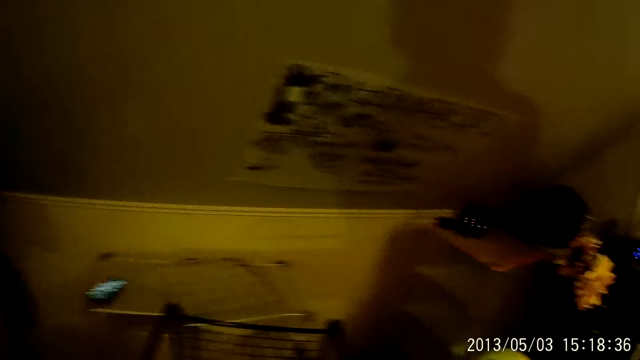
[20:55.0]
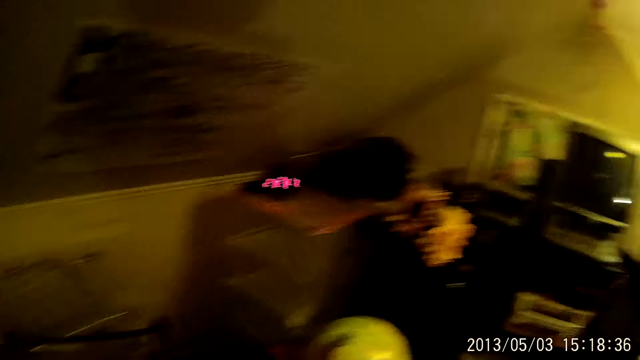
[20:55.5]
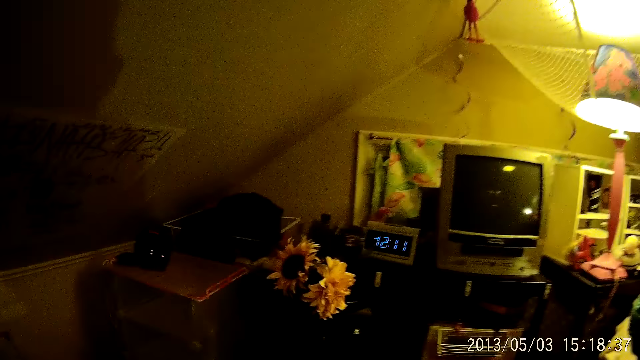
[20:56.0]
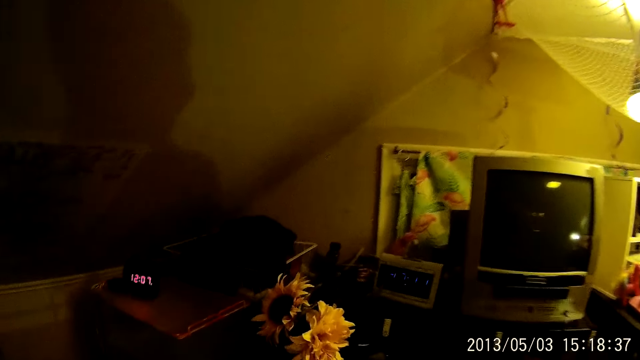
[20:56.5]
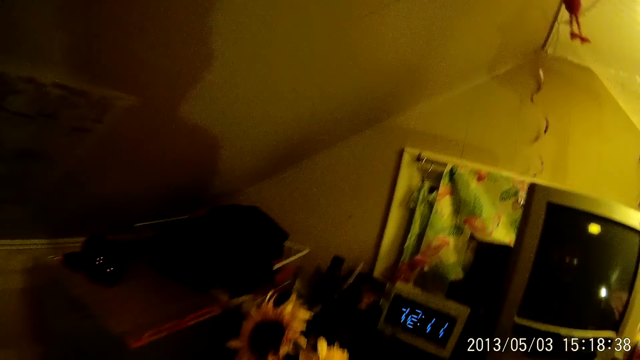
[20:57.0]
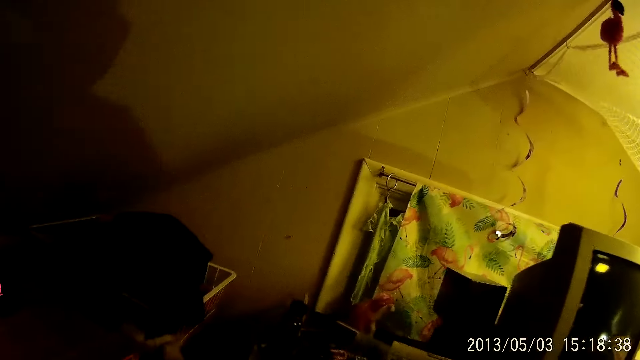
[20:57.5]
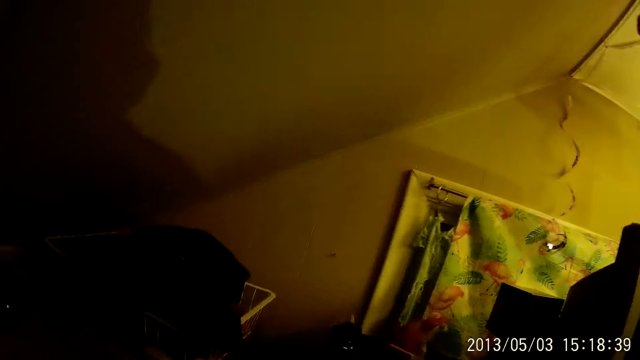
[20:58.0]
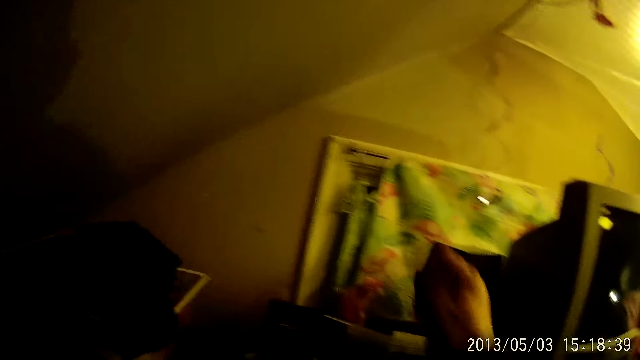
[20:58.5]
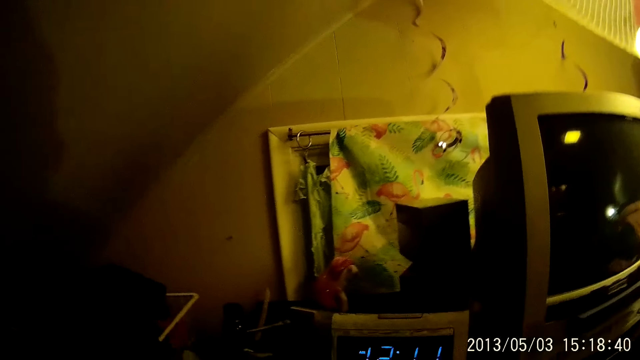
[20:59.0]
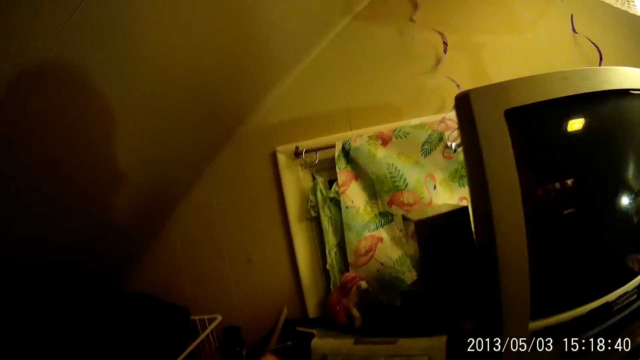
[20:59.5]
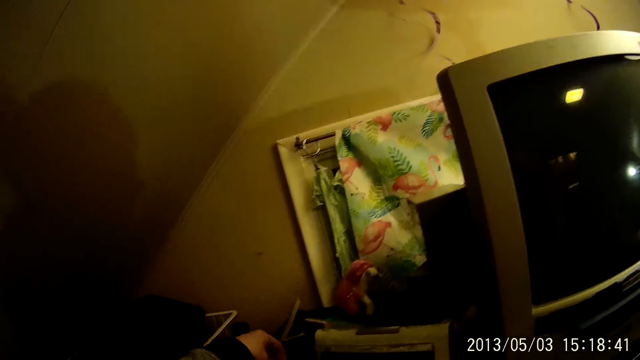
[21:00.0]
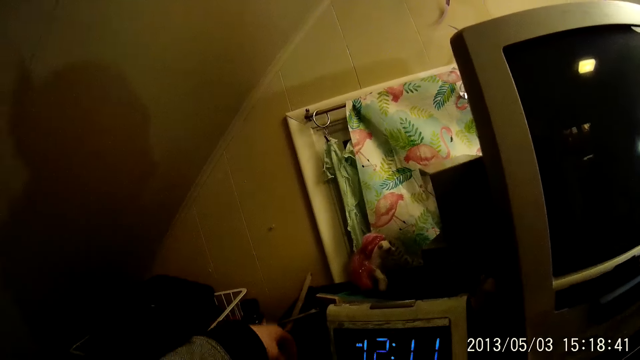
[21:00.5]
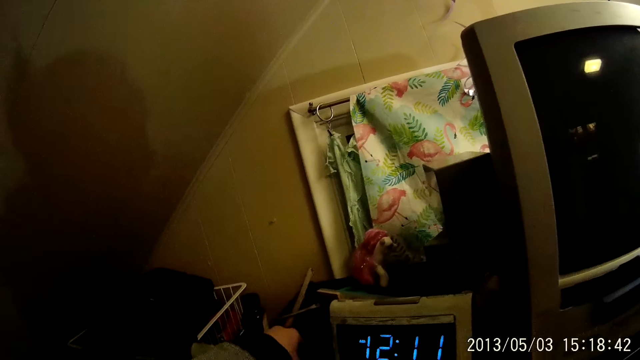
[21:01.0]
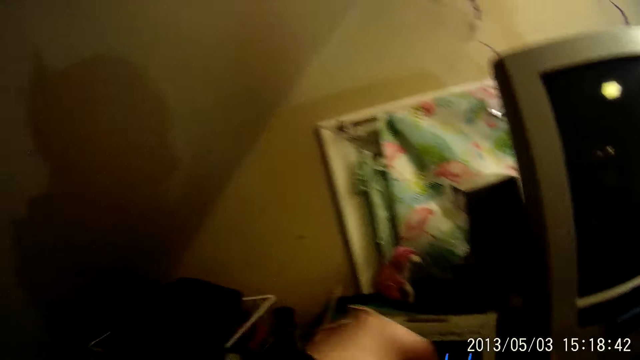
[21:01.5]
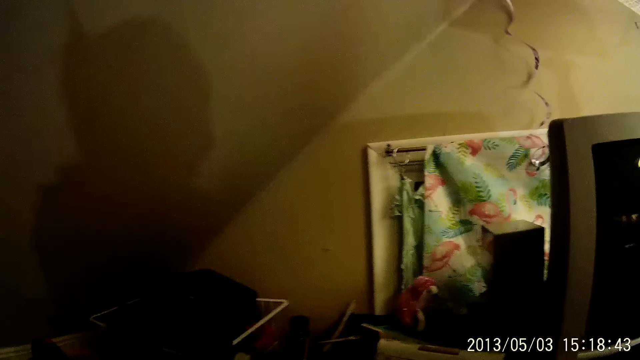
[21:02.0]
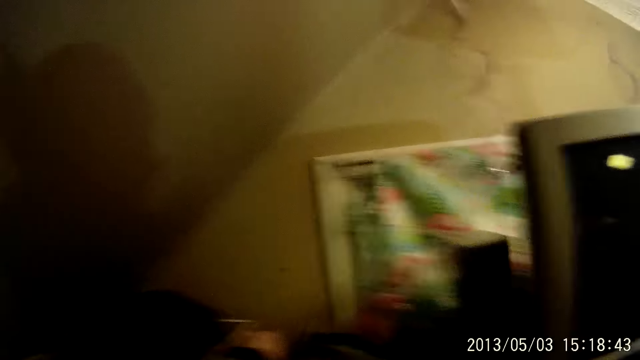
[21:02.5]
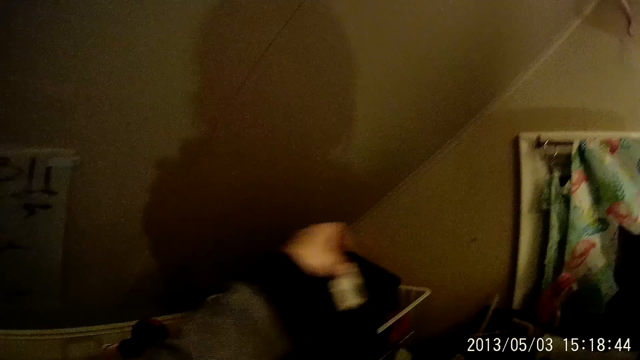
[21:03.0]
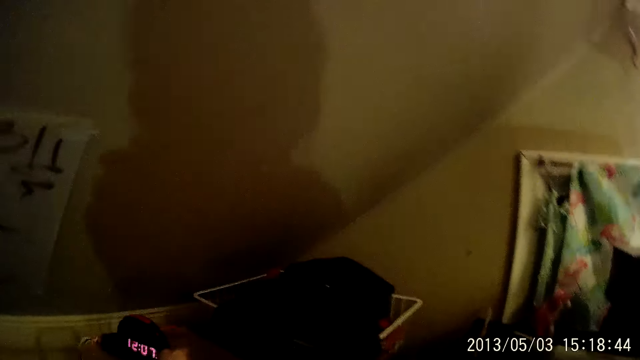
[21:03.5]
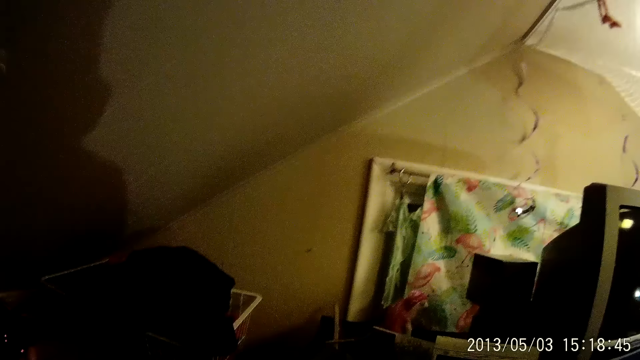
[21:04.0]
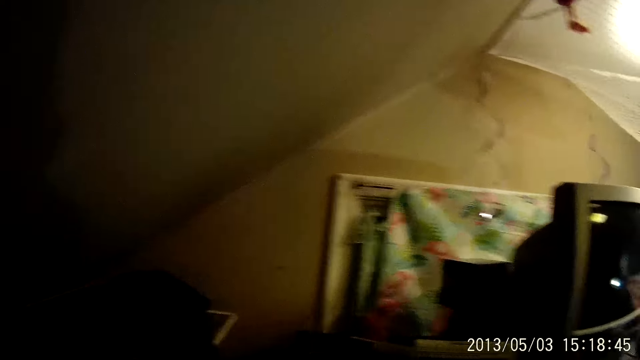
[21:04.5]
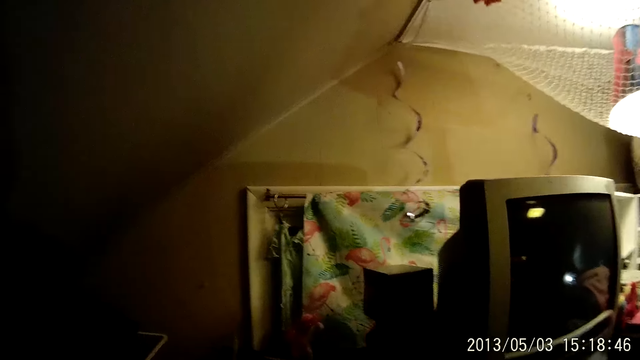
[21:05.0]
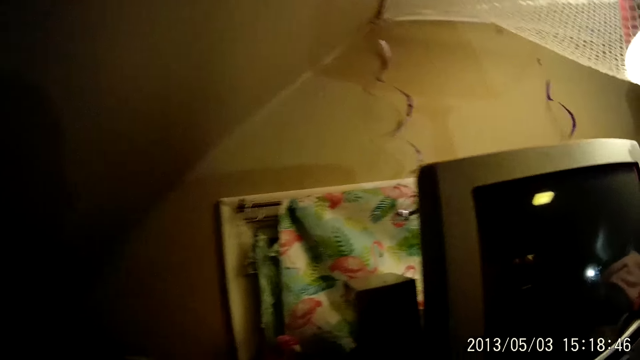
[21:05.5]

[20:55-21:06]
The camera wearer picks up a bottle from a shelf with her right hand. She moves both hands. She picks up a toy from the shelf with her left hand.

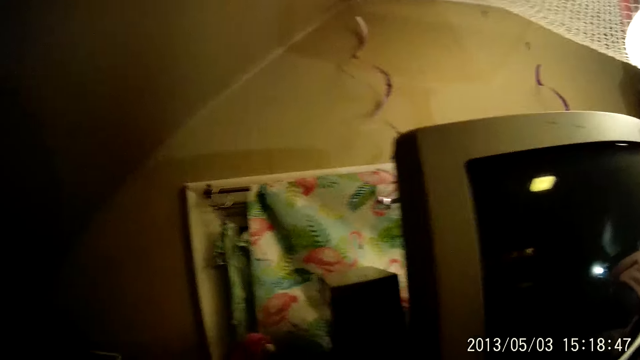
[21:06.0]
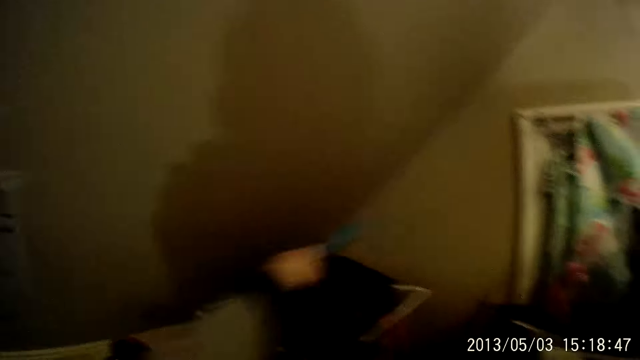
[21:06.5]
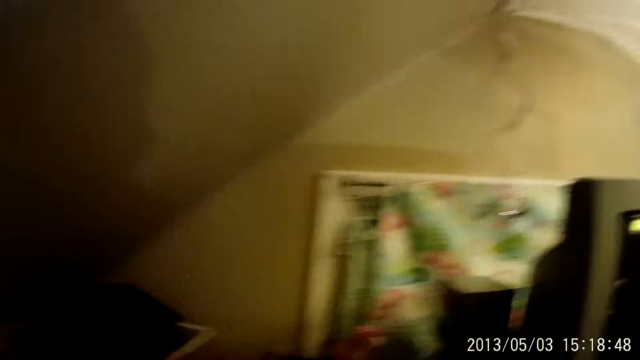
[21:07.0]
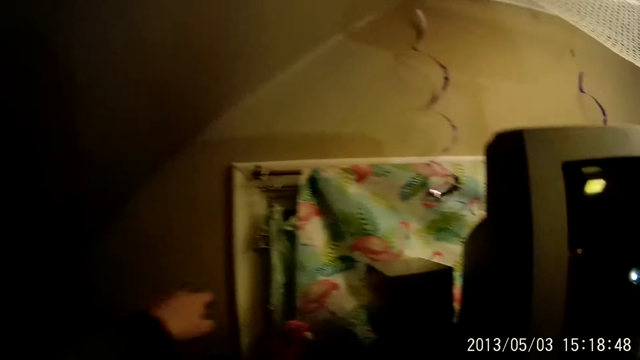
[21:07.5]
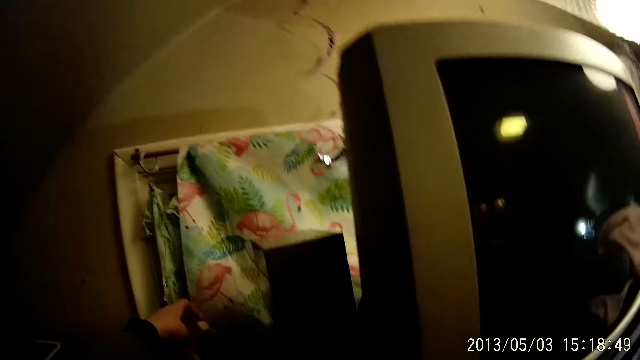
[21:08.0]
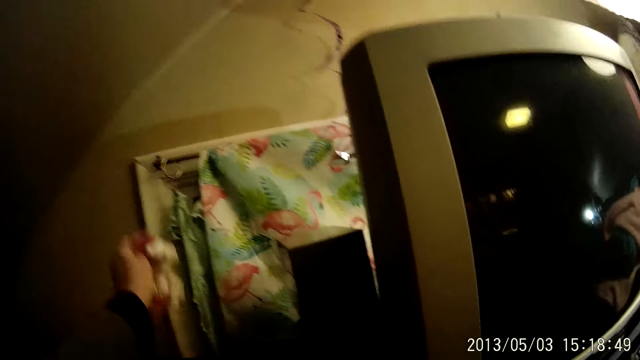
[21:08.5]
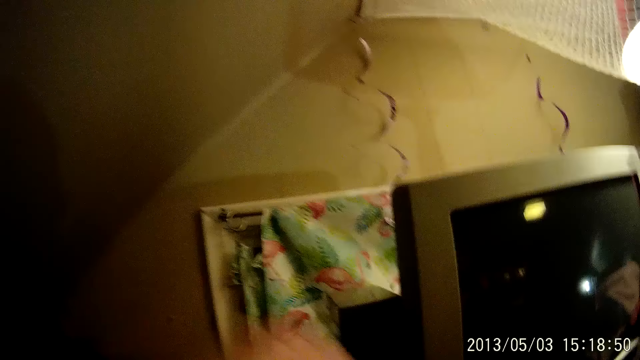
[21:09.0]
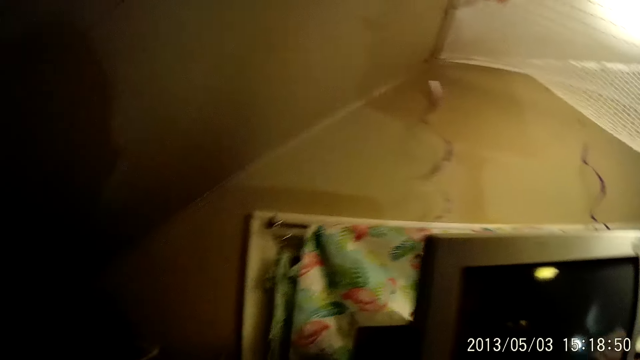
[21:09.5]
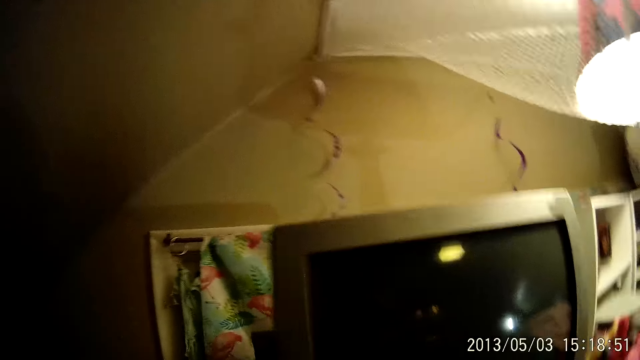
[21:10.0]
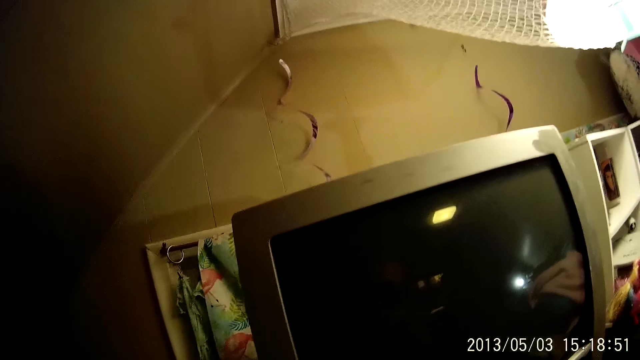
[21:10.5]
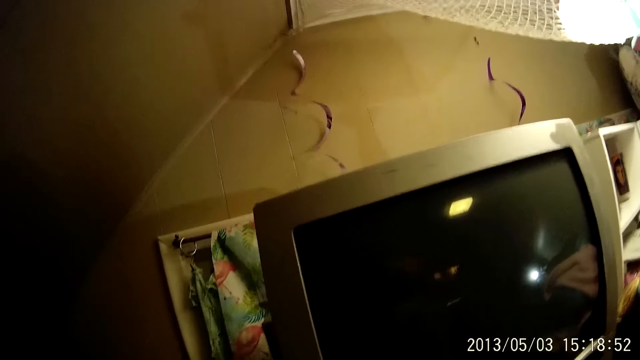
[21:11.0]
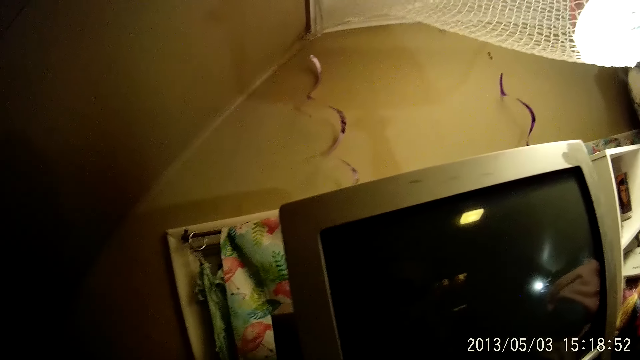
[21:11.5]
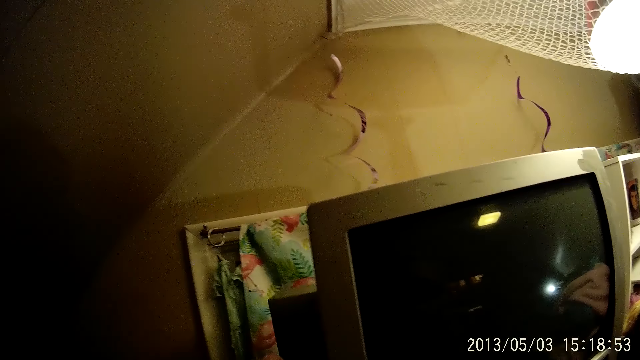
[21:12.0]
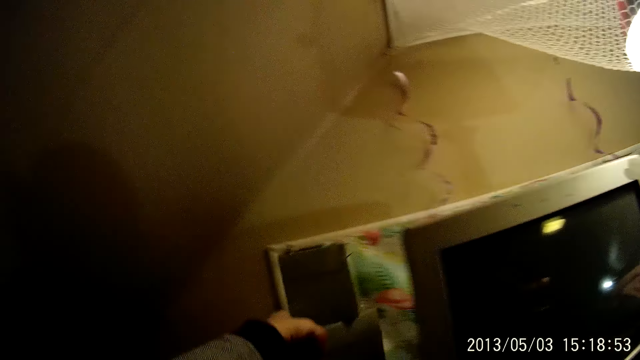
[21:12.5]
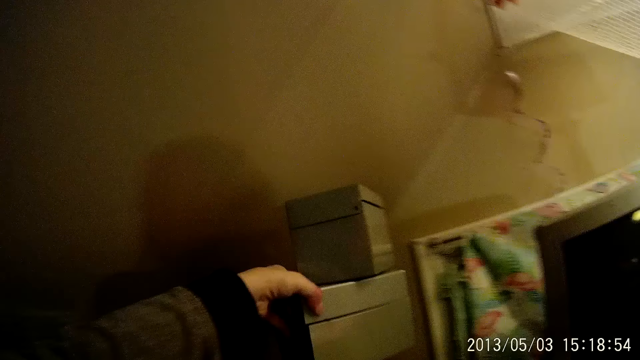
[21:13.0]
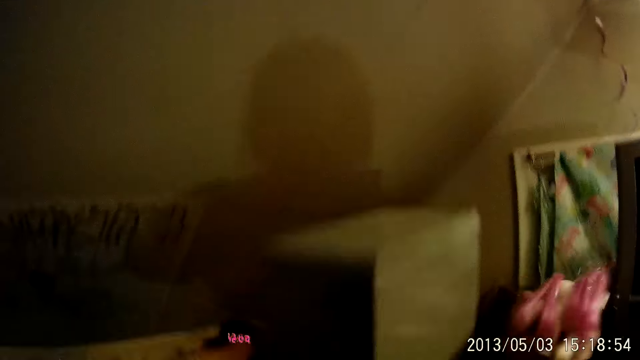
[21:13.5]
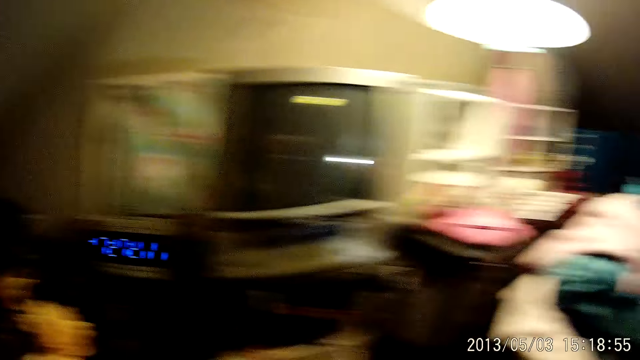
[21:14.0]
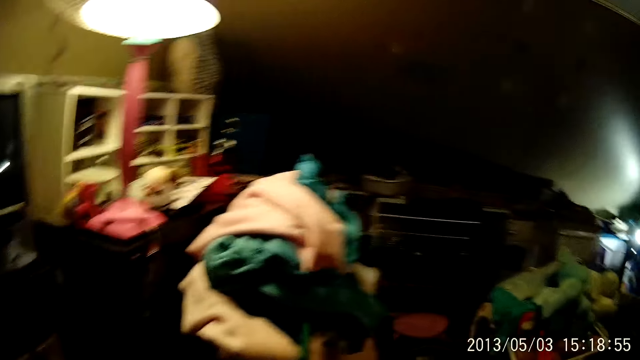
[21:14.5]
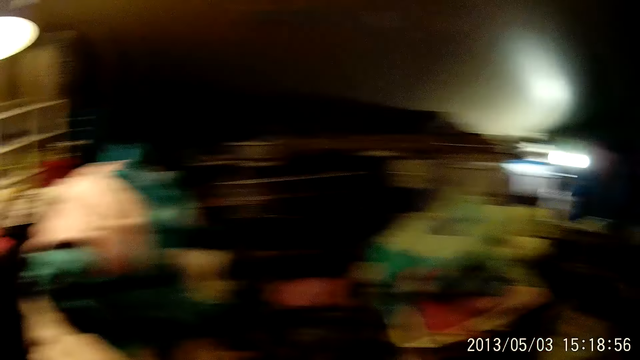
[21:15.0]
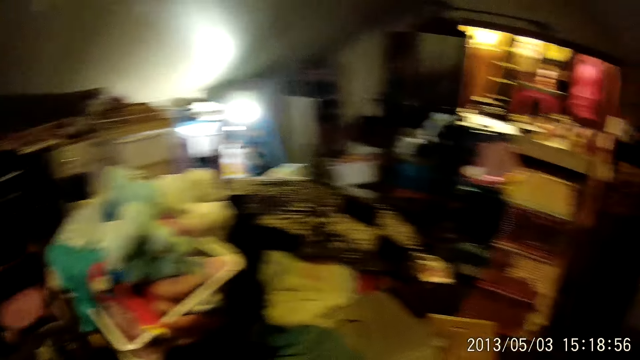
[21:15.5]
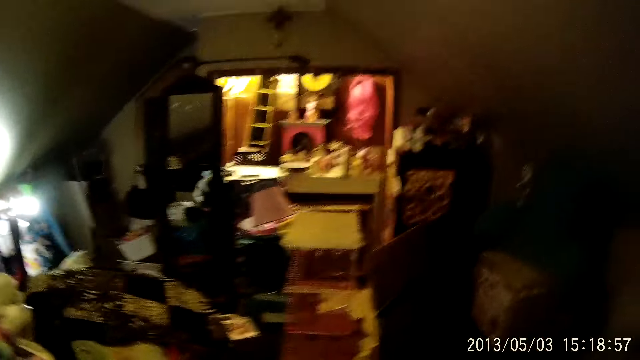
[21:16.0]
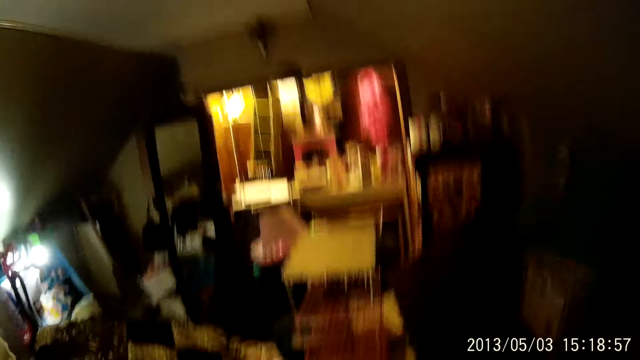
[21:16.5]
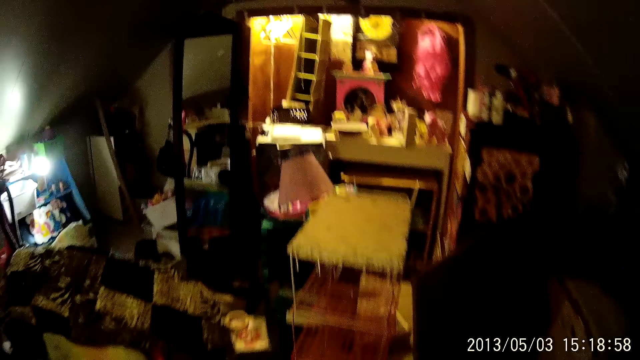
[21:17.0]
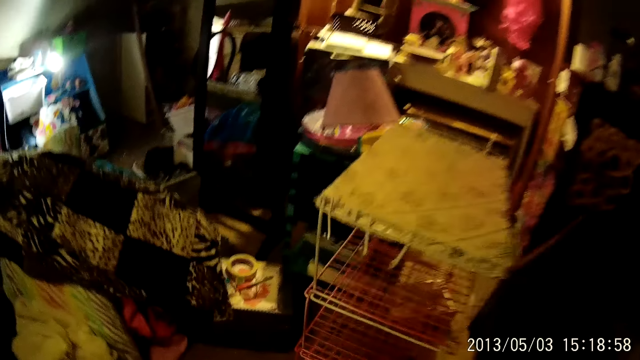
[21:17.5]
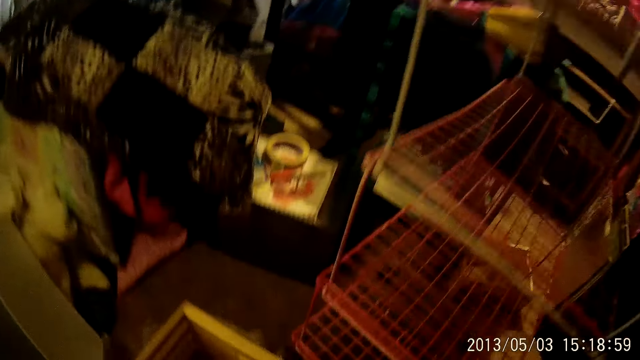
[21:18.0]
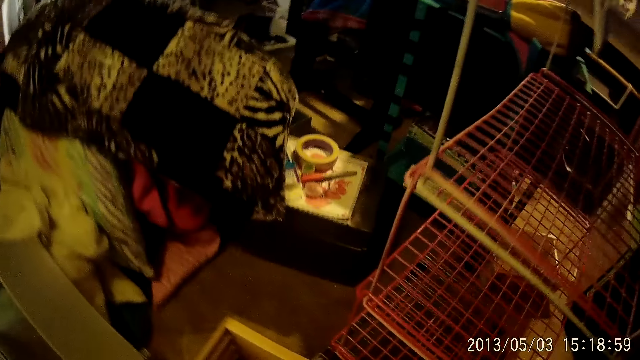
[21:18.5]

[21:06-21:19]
The camera wearer picks up a toy from the shelf with her left hand. She lifts items from the table. She picks up speakers from the shelf with her left hand.
